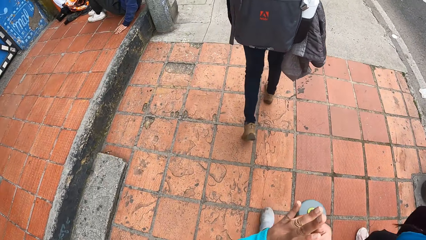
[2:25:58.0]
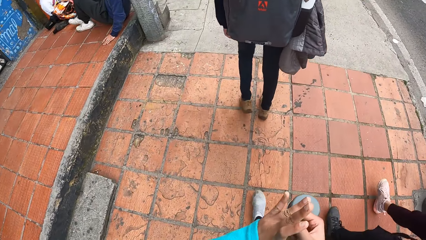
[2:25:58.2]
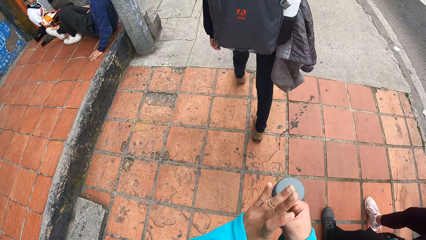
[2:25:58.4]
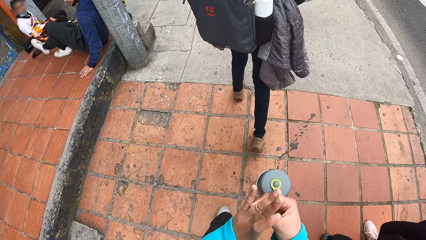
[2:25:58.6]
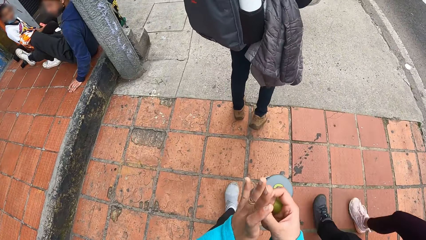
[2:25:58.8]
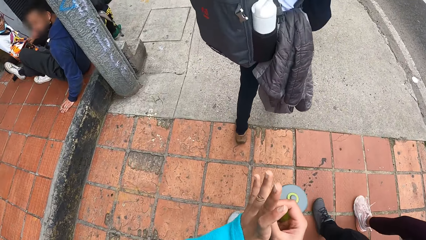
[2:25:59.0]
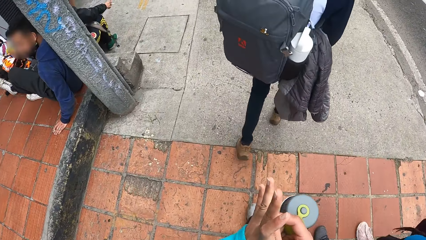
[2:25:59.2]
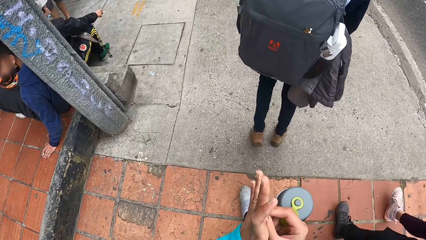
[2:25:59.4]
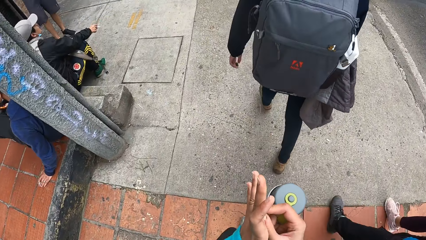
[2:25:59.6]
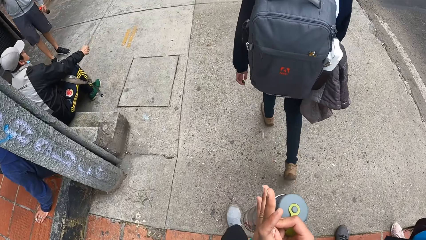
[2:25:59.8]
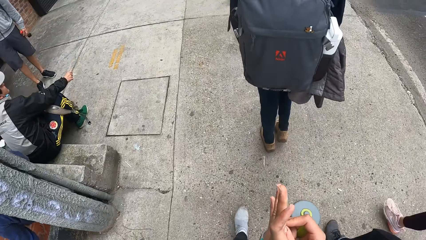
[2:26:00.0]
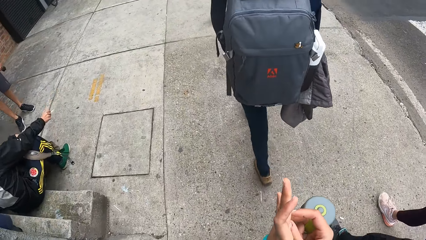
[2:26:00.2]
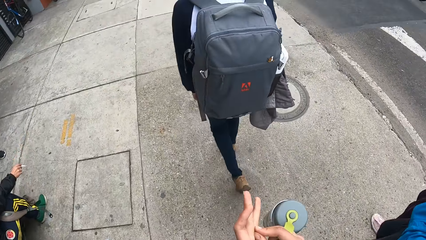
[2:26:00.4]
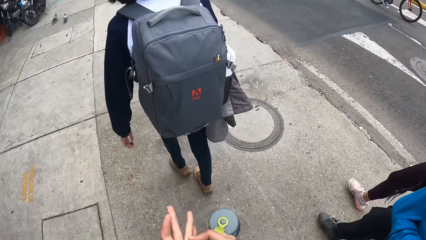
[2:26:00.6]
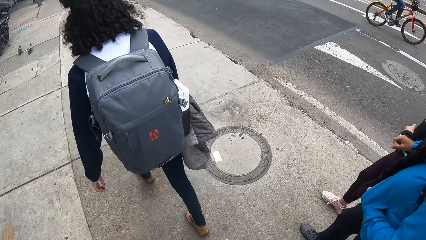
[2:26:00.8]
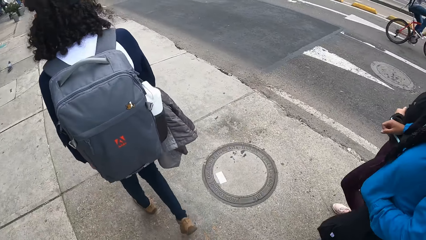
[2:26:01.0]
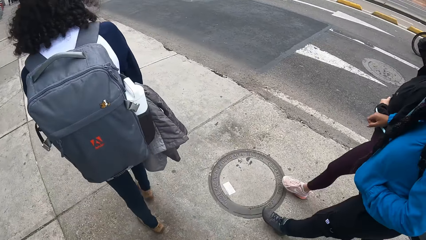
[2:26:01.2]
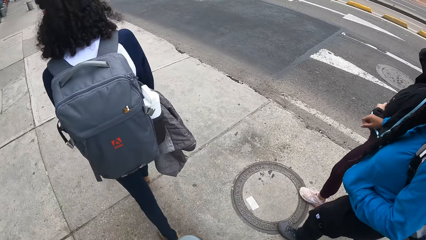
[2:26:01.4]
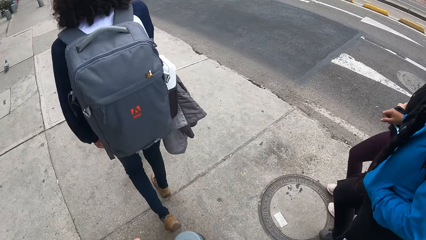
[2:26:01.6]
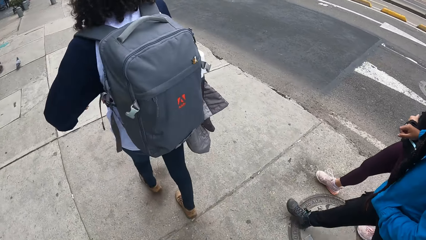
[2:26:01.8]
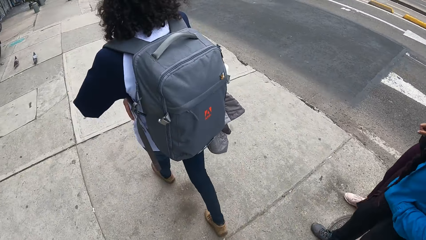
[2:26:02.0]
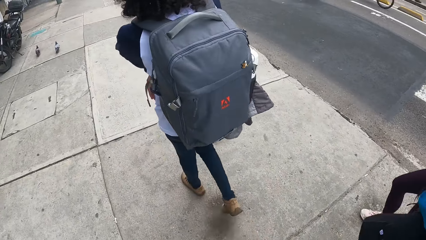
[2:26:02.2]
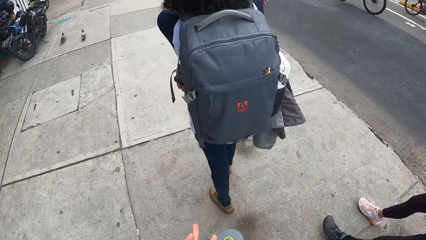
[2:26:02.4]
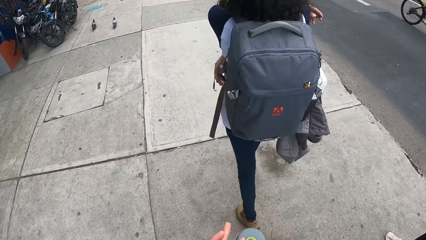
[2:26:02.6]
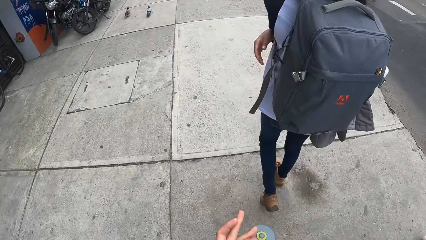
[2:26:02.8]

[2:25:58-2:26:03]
The camera wearer scratches her palm.

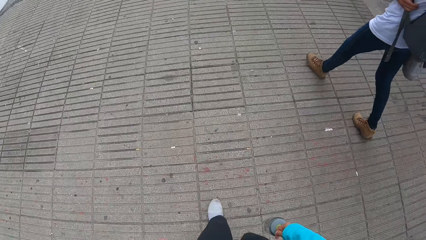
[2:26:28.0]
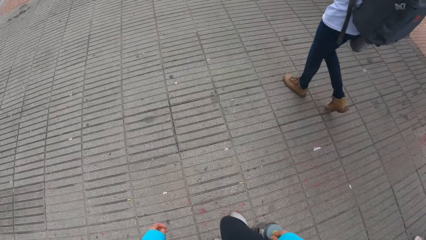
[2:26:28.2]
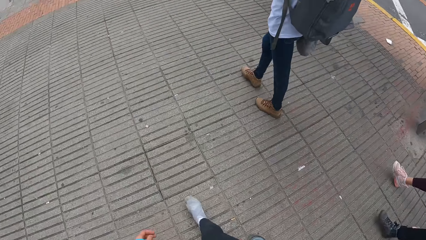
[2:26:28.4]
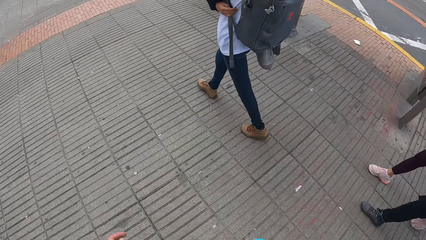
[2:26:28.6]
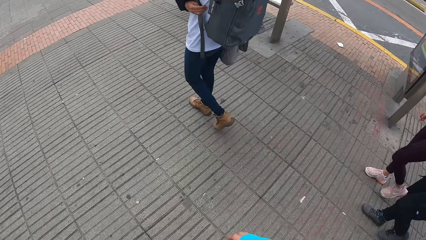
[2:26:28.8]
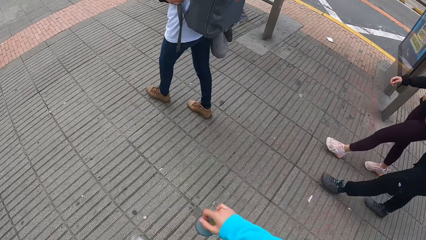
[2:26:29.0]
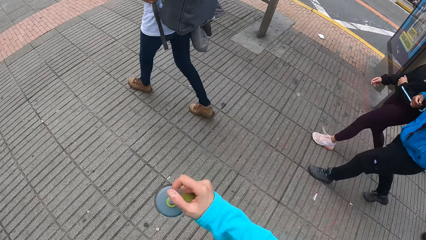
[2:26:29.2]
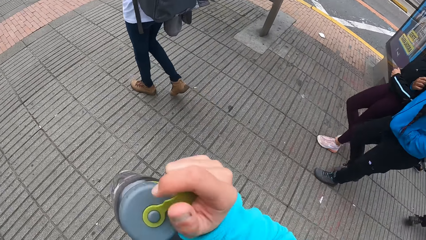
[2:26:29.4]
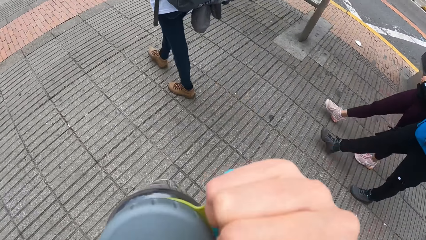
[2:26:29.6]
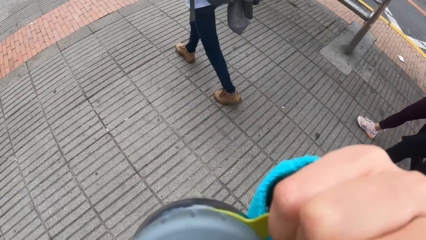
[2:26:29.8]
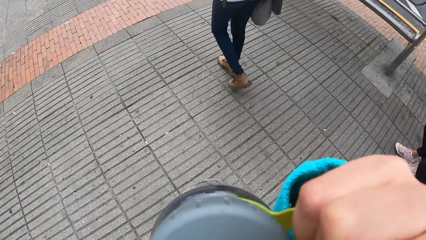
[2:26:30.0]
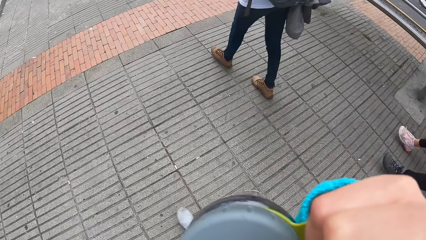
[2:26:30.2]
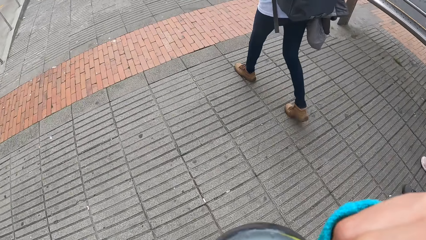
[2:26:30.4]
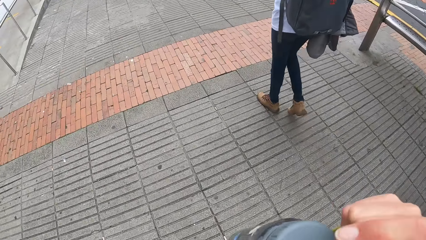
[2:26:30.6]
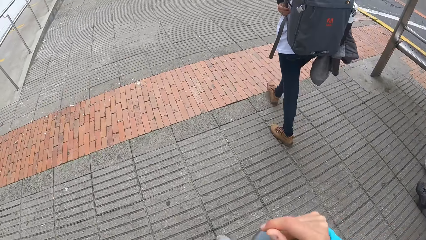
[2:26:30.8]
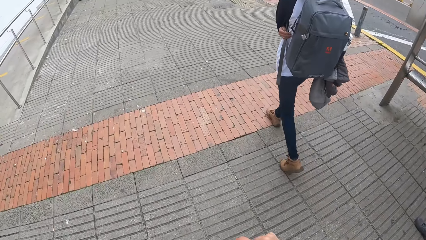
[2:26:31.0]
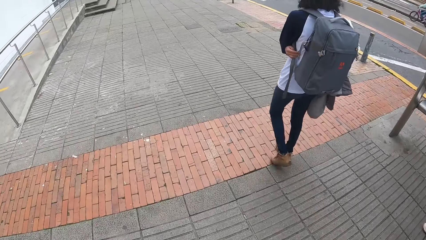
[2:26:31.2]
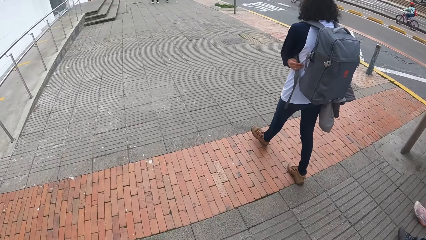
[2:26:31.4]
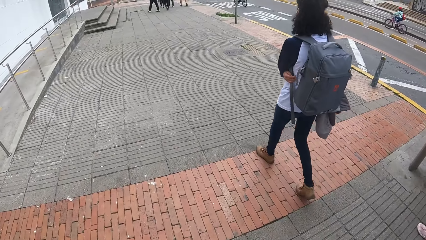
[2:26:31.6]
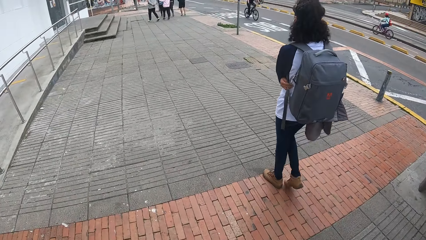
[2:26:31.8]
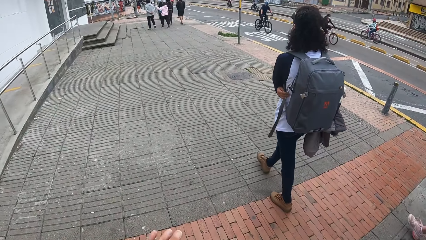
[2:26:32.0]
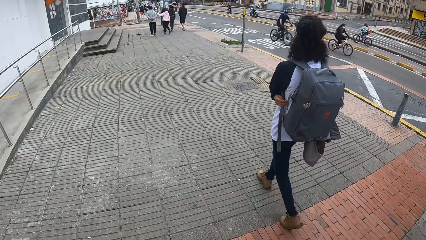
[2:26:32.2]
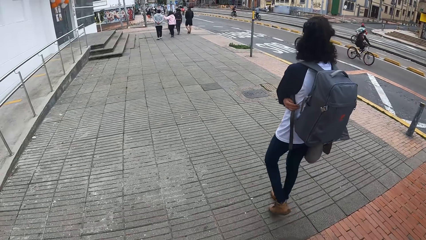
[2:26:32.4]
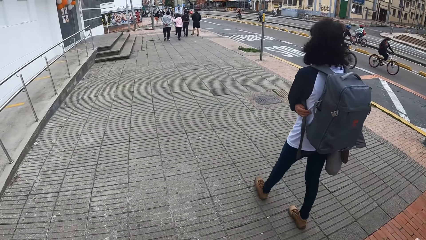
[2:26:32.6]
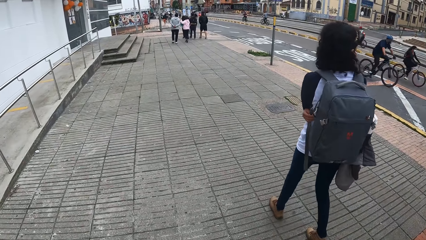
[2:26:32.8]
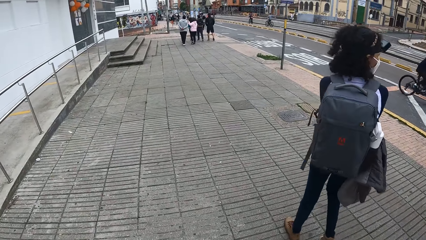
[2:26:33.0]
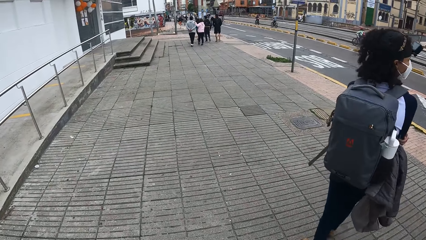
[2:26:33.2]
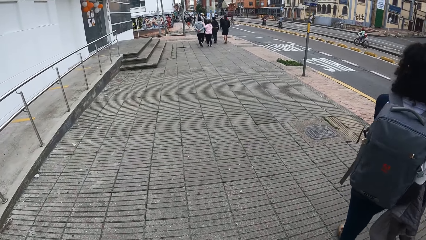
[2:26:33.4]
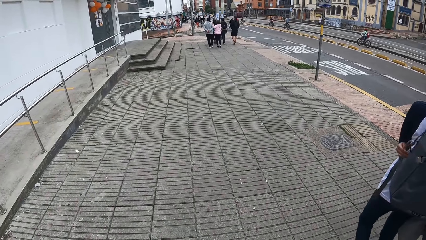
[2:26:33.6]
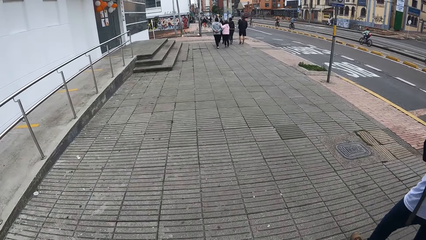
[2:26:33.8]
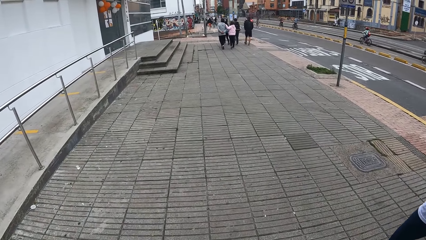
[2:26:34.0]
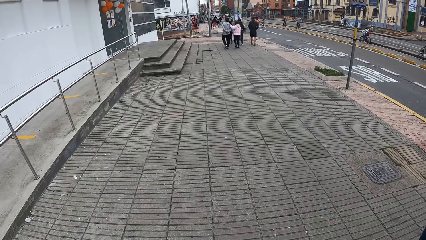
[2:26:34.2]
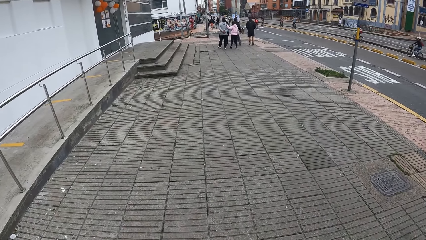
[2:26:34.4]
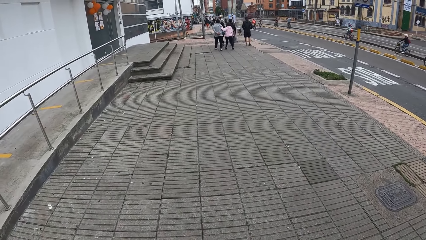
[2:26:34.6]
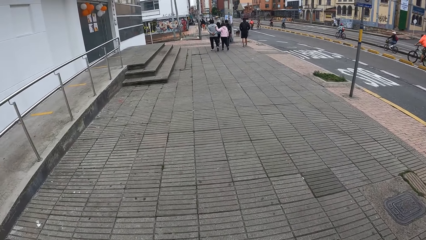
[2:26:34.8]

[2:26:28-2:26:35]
The camera wearer drinks from the water bottle in her right hand.

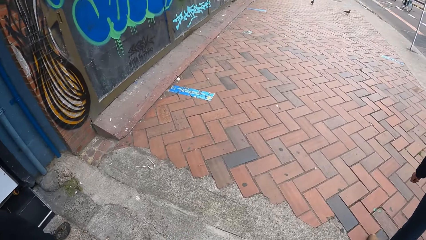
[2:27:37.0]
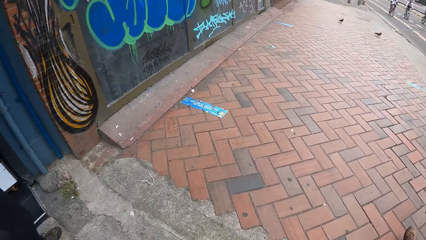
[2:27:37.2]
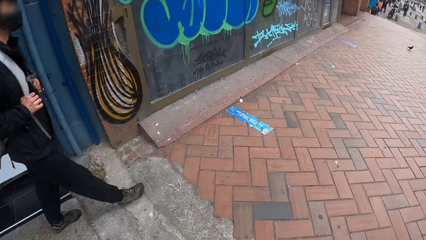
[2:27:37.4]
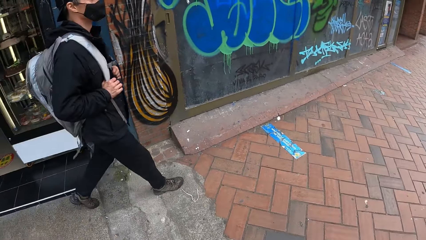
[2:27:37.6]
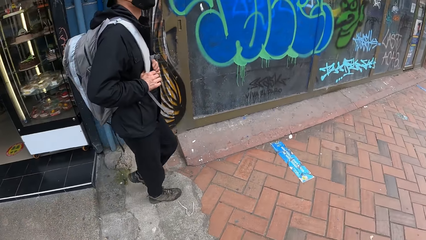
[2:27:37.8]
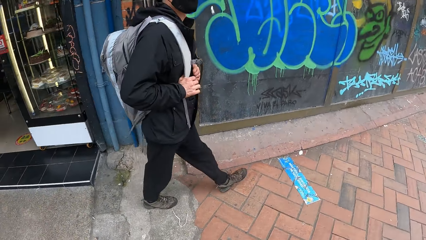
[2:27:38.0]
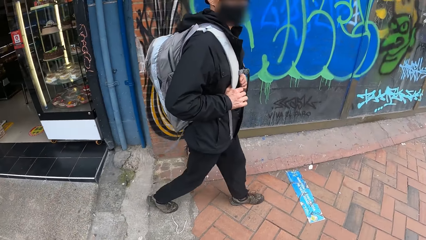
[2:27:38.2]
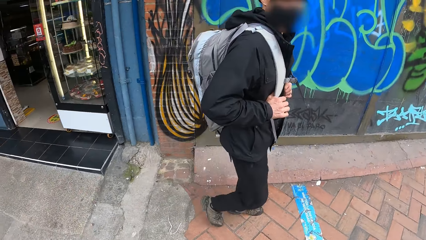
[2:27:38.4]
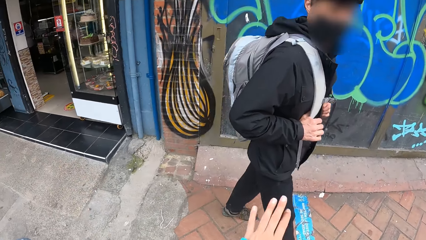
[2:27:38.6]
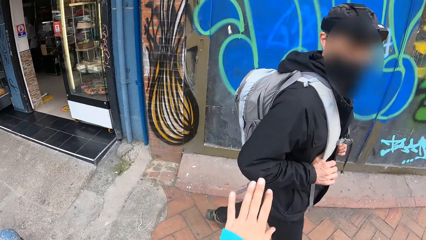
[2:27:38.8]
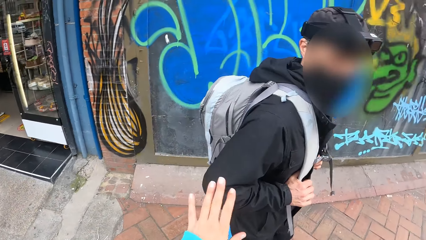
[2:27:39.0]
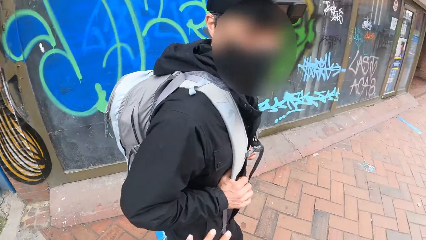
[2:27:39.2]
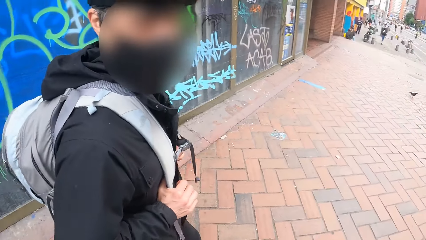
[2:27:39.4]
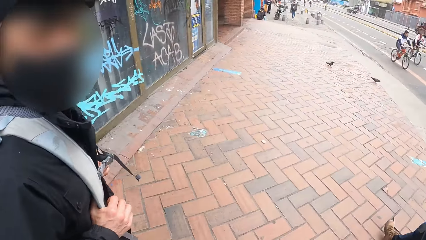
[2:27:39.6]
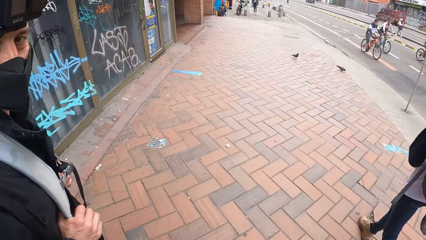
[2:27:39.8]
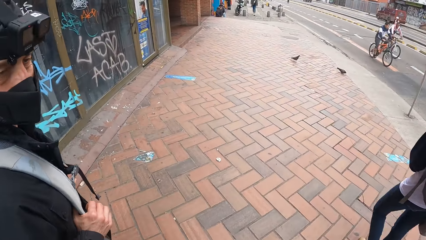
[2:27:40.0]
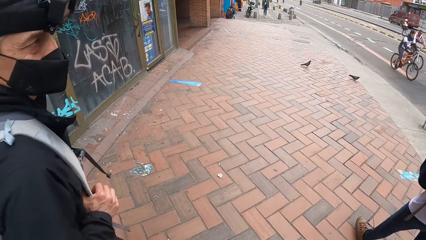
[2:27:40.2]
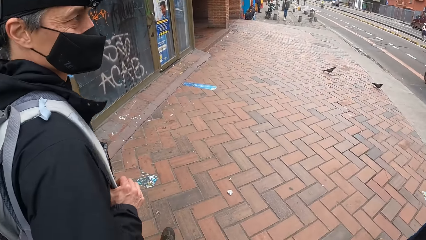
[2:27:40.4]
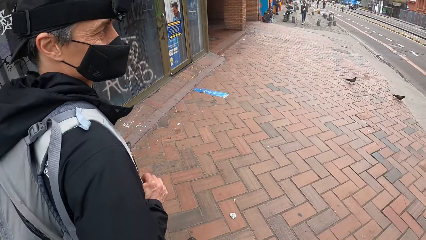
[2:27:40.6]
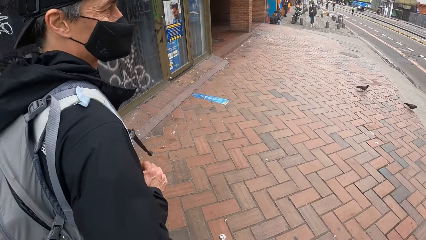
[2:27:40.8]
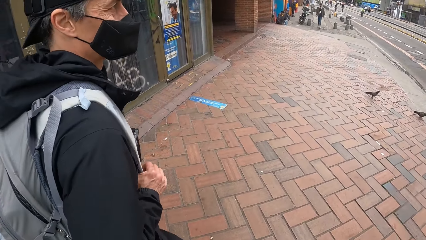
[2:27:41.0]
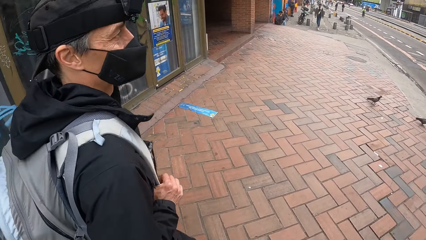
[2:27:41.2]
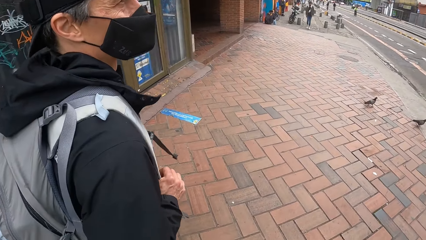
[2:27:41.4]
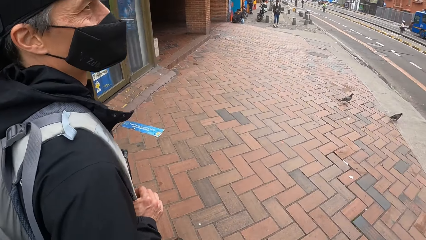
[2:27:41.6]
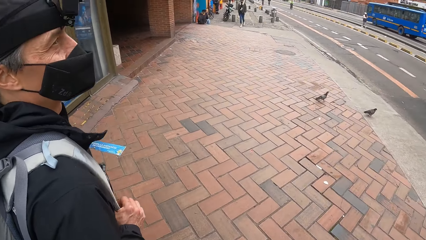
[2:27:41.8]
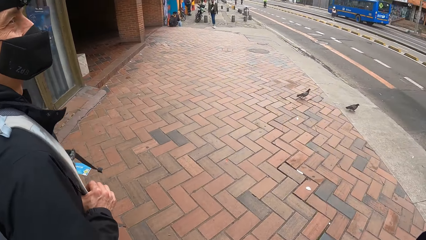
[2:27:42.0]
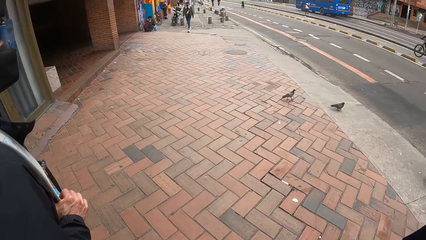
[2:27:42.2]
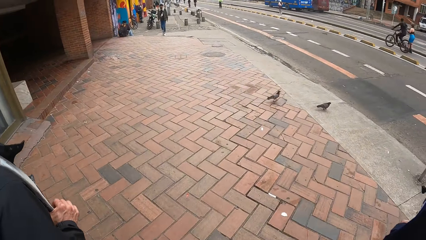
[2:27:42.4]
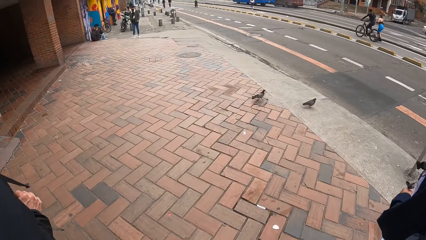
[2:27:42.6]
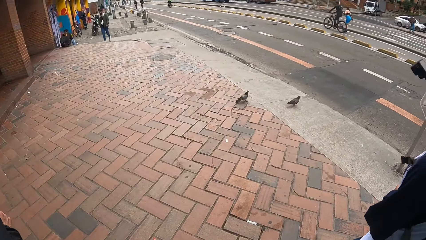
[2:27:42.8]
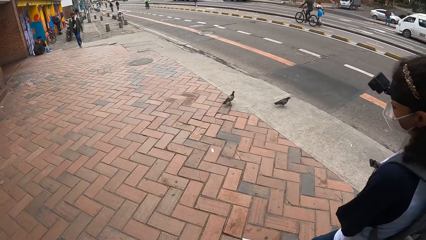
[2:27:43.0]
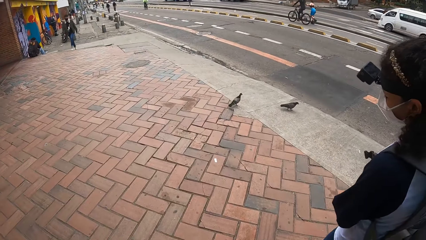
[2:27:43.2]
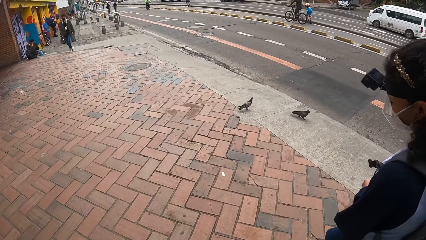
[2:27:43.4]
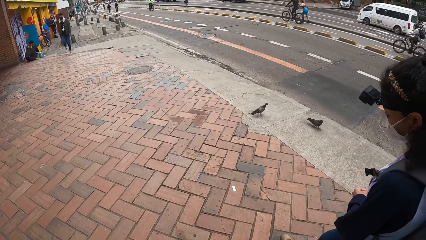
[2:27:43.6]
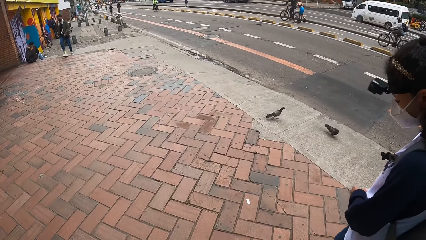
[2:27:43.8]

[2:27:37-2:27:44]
The camera wearer interacts with the man.
